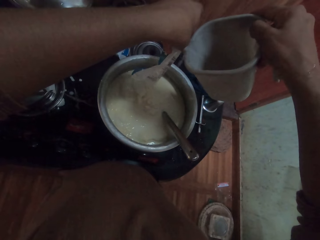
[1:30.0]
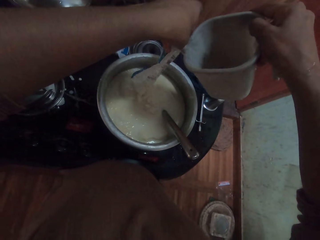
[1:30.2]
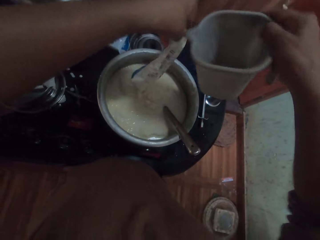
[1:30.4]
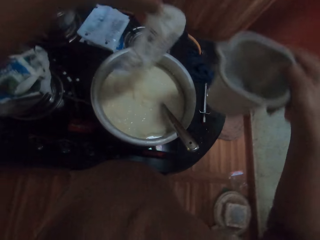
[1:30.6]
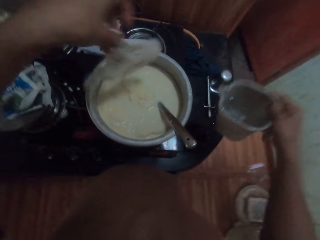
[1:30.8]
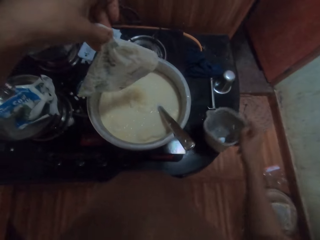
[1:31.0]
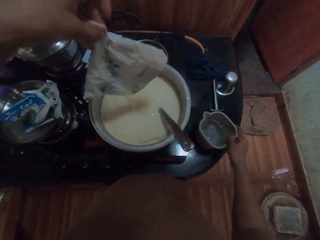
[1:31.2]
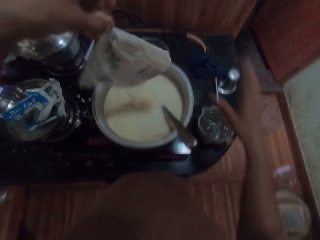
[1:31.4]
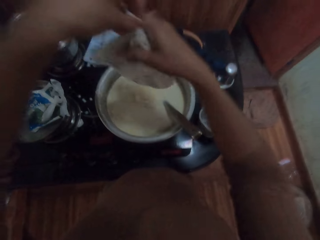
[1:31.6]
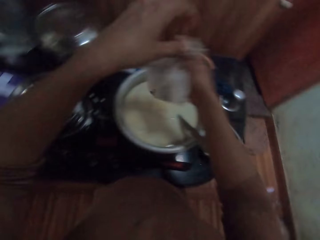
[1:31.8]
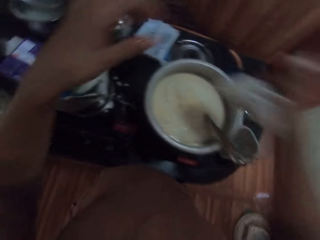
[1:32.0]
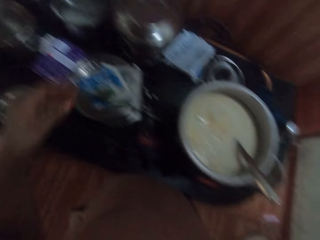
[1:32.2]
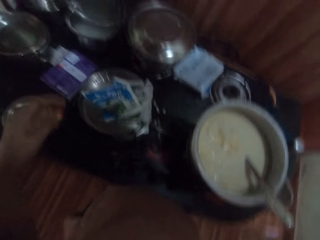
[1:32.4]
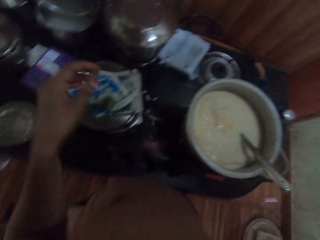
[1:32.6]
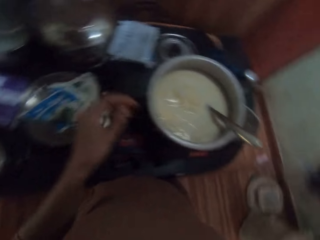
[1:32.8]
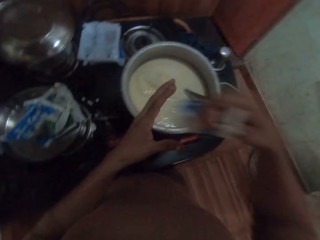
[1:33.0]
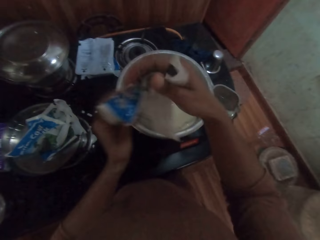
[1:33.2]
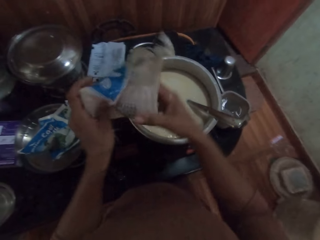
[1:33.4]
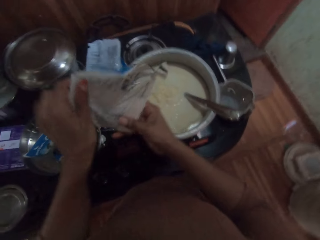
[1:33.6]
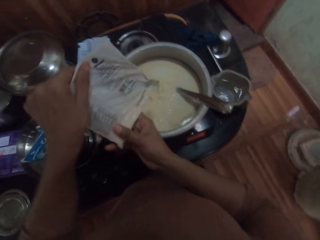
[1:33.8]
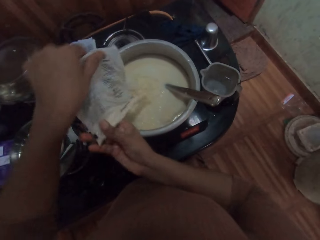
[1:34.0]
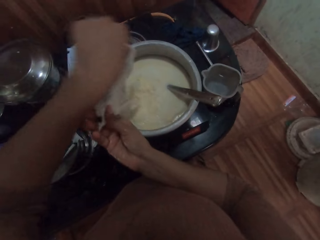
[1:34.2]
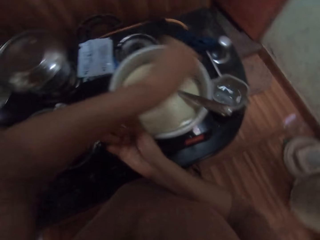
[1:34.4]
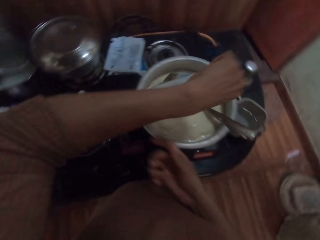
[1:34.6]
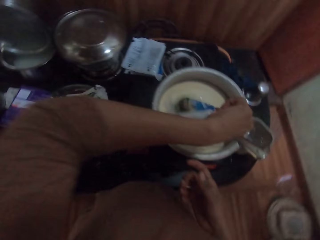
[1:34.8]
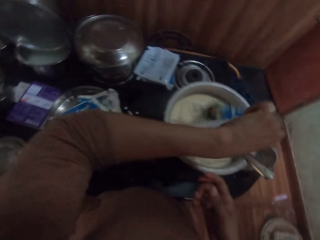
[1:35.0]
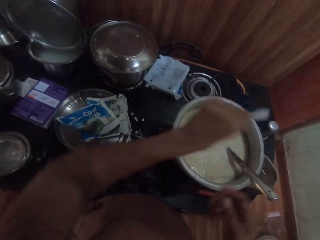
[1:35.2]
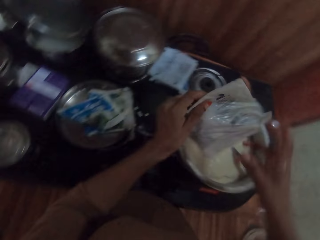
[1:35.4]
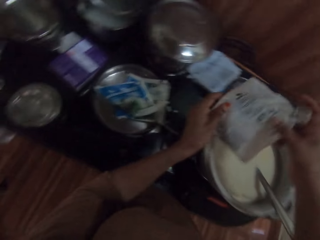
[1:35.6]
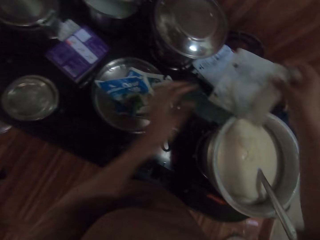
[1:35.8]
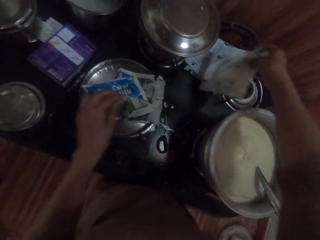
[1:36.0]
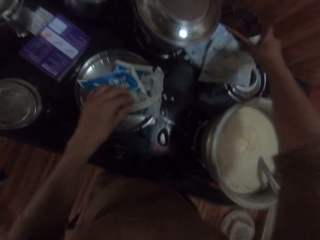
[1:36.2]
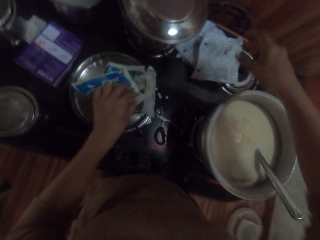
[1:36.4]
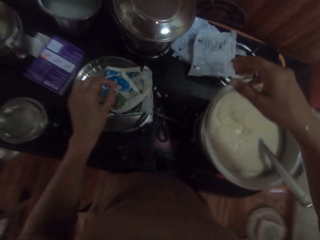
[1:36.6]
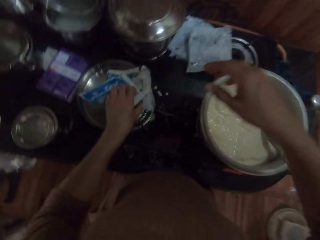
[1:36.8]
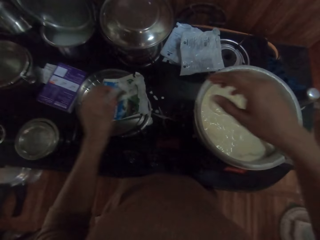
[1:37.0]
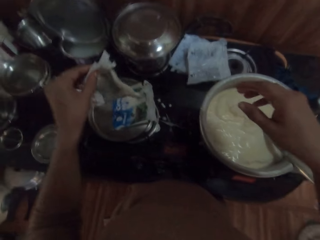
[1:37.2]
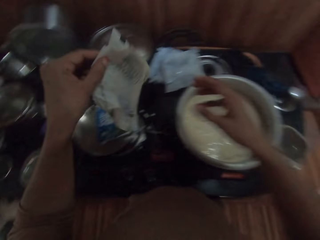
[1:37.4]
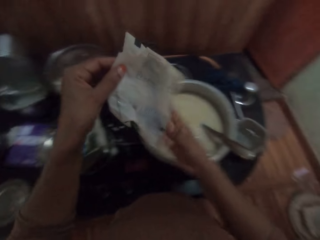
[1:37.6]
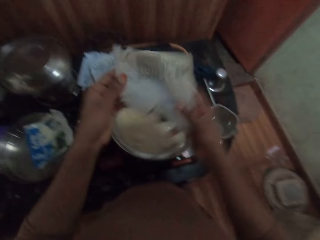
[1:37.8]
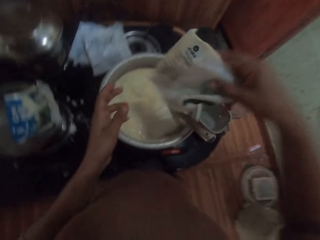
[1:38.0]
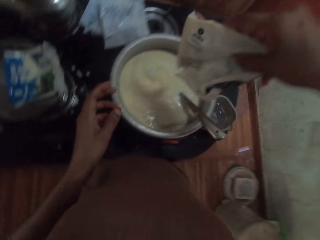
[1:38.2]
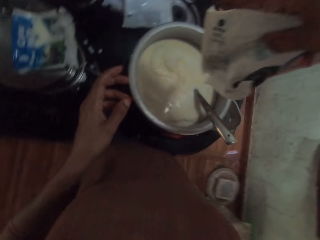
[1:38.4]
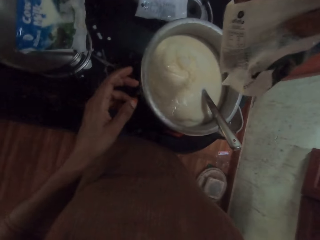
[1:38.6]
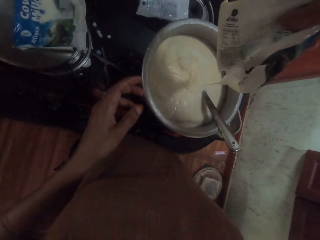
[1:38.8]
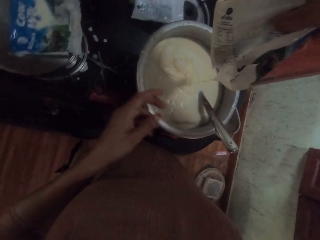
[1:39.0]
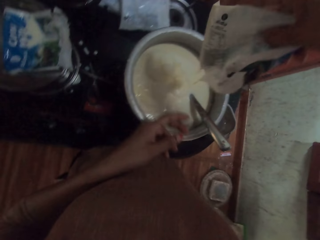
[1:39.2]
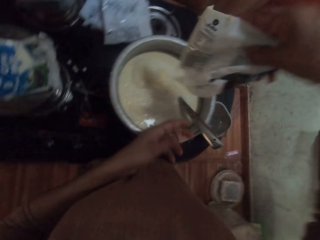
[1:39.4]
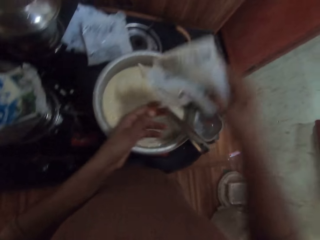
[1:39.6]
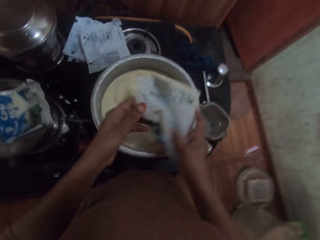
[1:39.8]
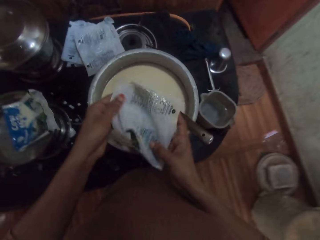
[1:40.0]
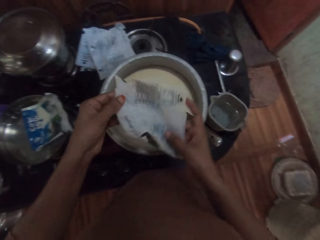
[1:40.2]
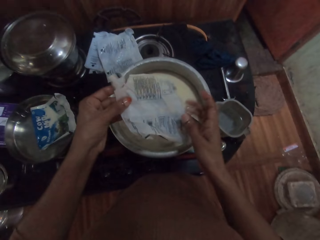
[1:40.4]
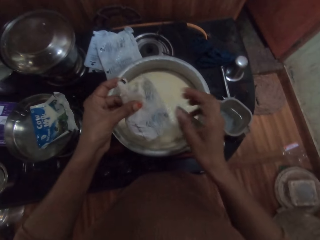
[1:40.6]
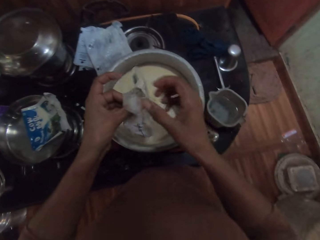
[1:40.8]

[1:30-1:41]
The camera wearer puts the cup in her right hand on the gas stove. She passes the sachet in her left hand to her right hand. She shakes the sachet in her right hand. She holds the sachet with both hands. She pours water from the sachet in her hands into the pot on the gas stove. She passes the sachet in her left hand to her right hand. She puts the sachet in her right hand on the gas stove. She picks up a sachet on the pot on the gas stove with her left hand. She pours milk from the sachet in her hands into the pot on the gas stove.

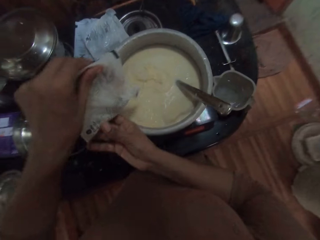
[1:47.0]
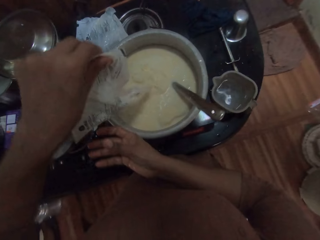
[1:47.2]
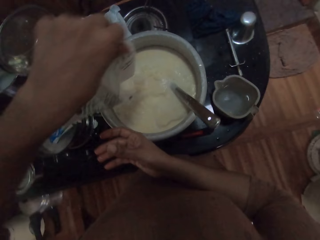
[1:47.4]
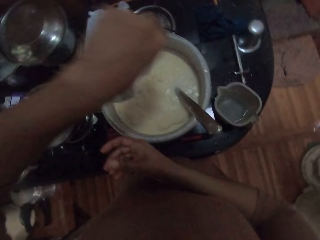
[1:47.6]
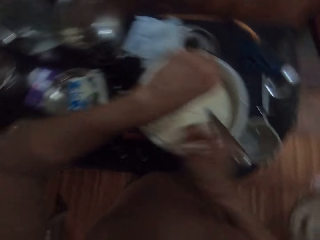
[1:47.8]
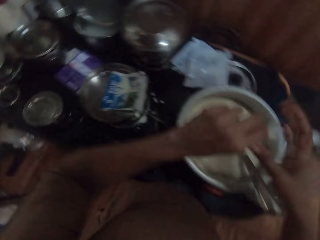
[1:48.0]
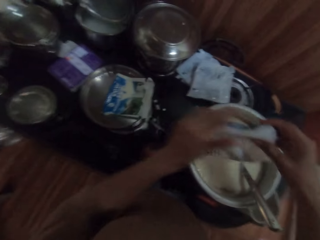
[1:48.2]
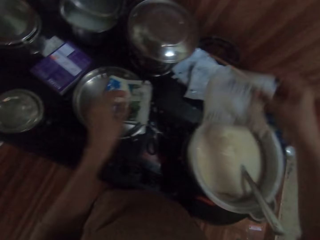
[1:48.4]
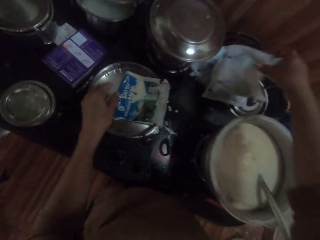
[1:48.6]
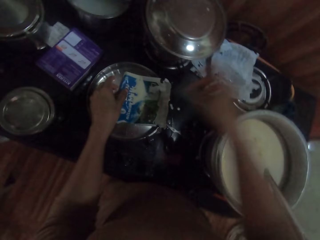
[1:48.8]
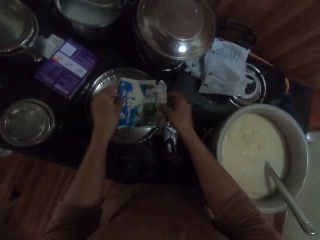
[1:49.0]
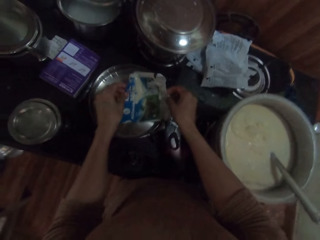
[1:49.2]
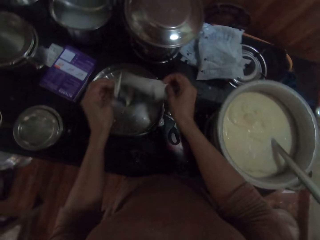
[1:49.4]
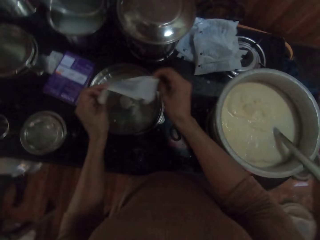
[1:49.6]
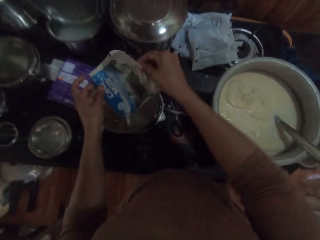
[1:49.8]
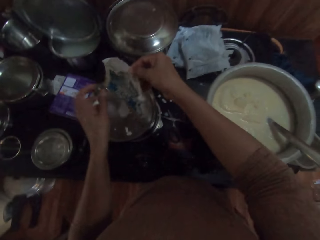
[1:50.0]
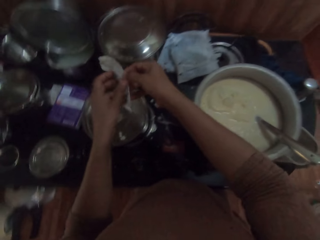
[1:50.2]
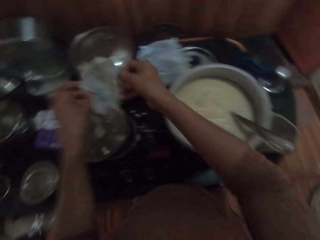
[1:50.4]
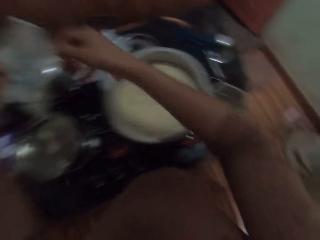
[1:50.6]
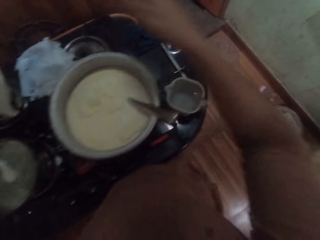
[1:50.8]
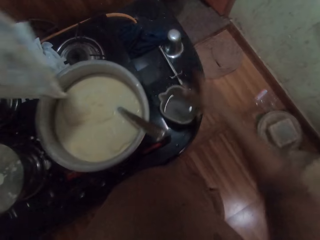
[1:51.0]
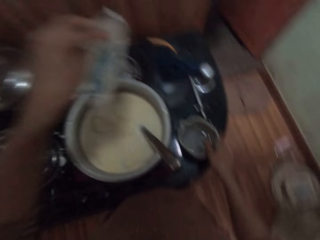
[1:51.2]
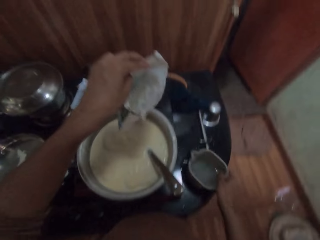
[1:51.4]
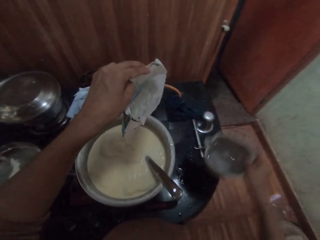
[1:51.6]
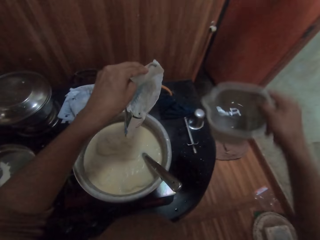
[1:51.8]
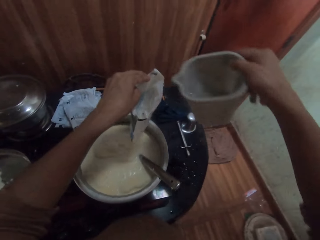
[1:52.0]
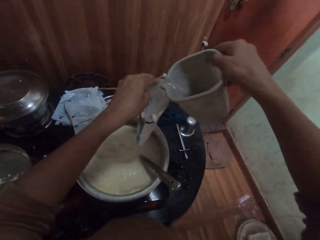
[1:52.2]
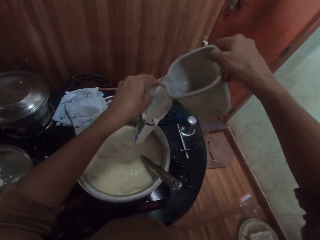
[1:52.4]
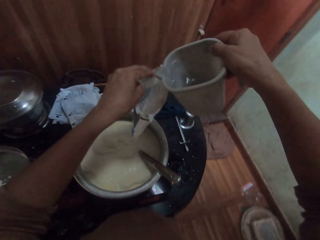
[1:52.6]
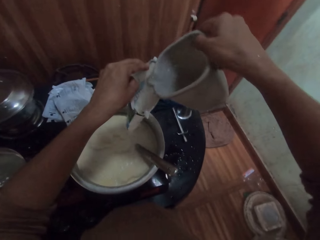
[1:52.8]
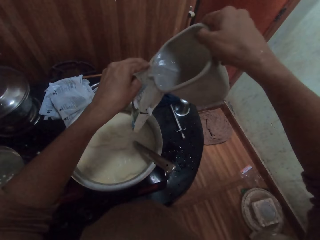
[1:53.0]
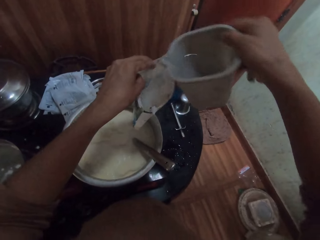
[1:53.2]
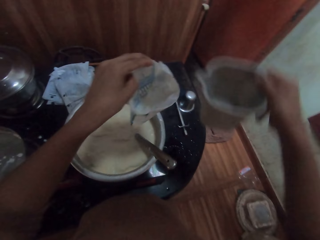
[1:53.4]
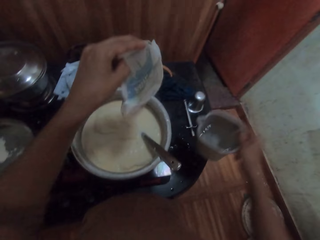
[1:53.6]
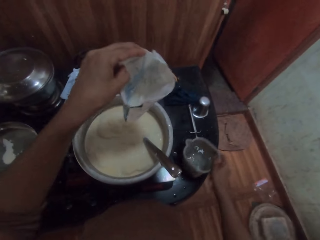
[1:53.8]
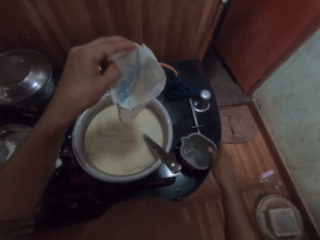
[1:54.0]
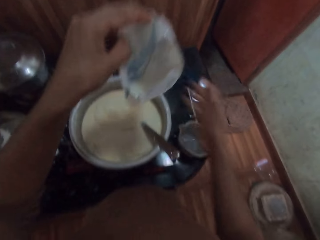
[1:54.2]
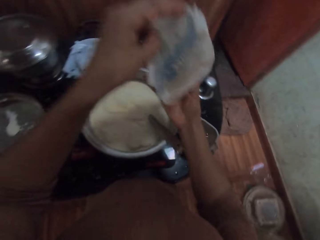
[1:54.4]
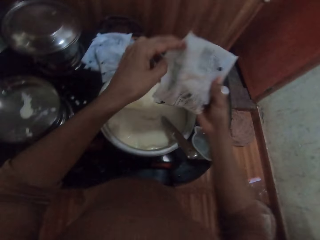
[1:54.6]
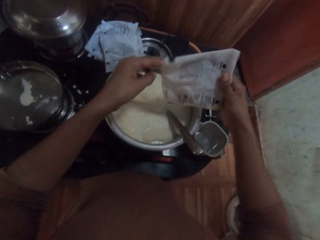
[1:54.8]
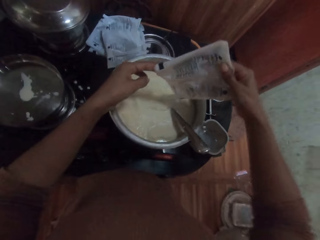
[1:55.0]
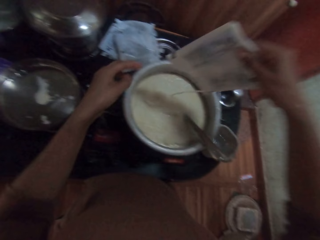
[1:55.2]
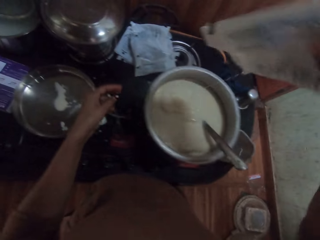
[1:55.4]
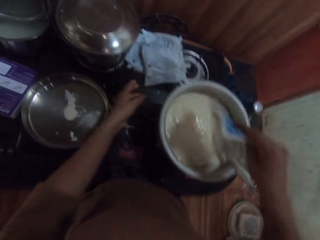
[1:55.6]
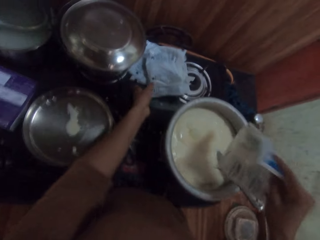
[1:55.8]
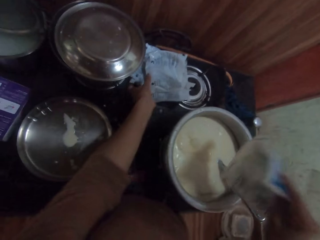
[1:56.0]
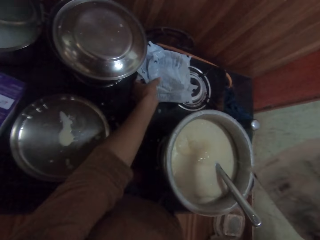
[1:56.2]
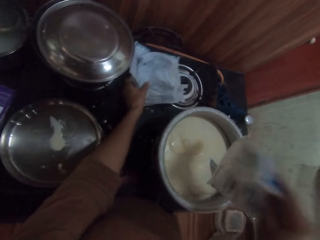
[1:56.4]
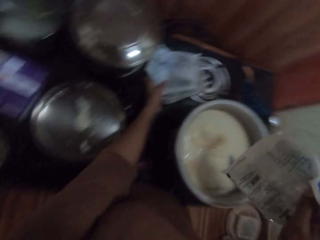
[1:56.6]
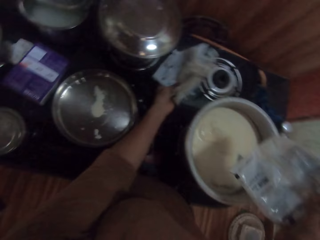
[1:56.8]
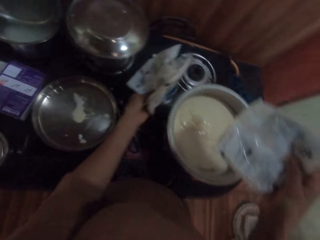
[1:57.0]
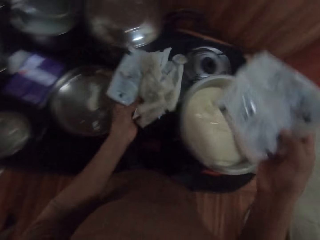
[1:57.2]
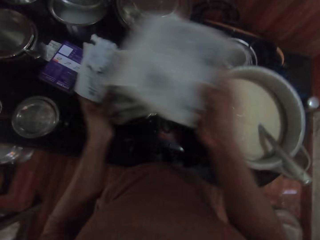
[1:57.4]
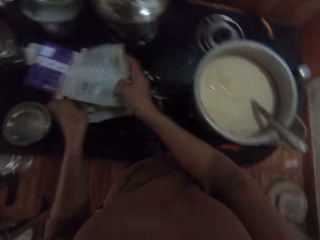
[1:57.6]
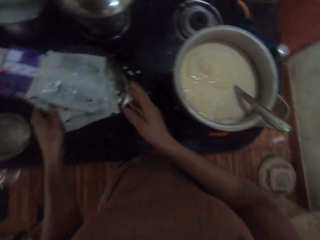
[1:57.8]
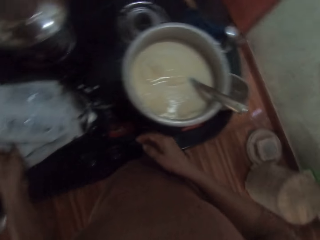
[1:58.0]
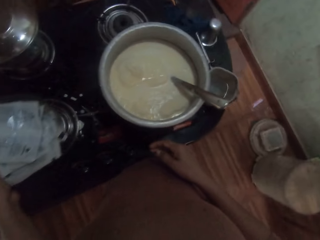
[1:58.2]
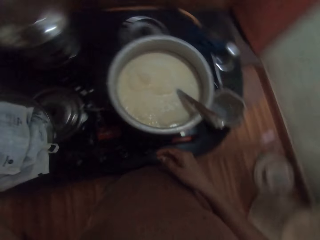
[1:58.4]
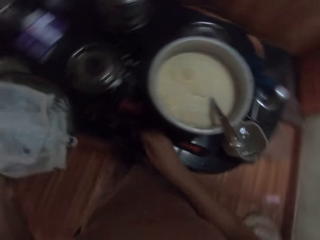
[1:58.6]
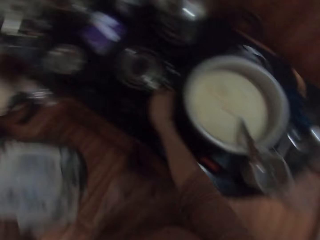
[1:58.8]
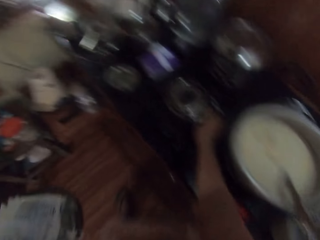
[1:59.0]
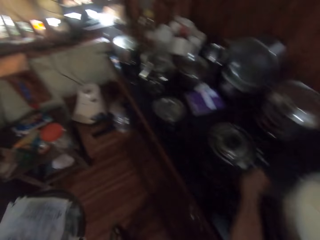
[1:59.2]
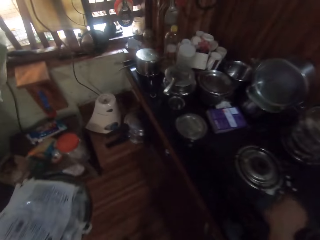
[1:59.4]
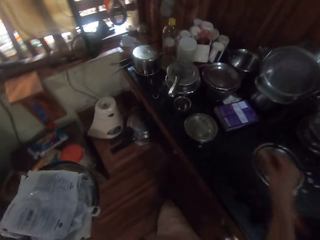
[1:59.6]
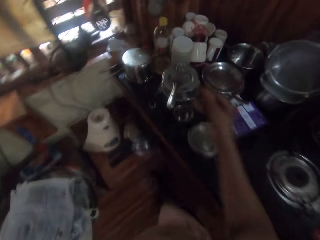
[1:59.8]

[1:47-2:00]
The camera wearer puts the sachet in her right hand on the gas stove. She picks up a sachet on the pot on the gas stove with both hands. She picks up the cup of water on the gas stove with her right hand. She pours water from the cup in her right hand into the sachet in her left hand. She puts the cup in her right hand on the gas stove. She pours water from the sachet in her hands into the pot on the gas stove. She picks up the sachets on the gas stove with her left hand. She puts the sachet in her left hand on the pot on the gas stove. She puts the sachet in her right hand on the pot on the gas stove. She picks up the pot on the gas stove with her left hand. She picks up the scissors on the gas stove with her right hand.
